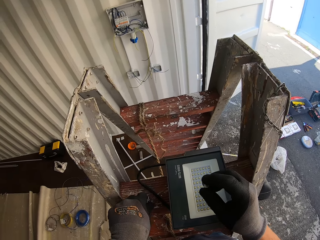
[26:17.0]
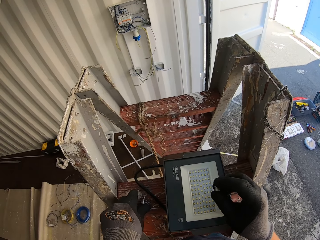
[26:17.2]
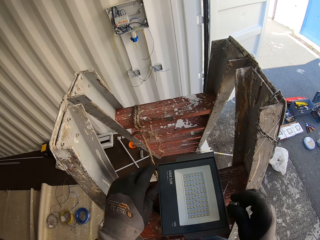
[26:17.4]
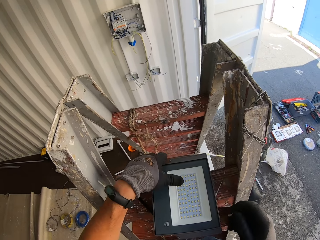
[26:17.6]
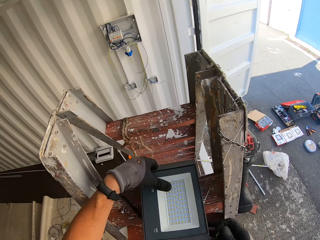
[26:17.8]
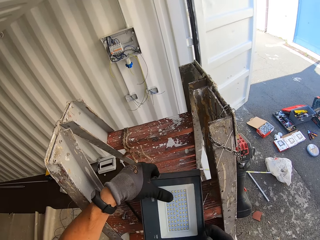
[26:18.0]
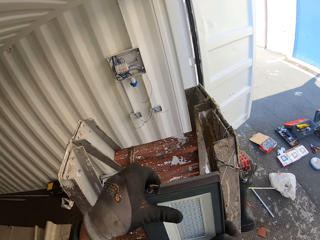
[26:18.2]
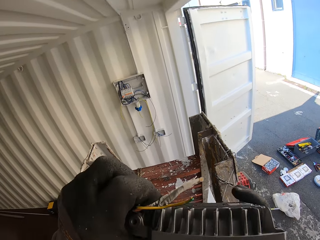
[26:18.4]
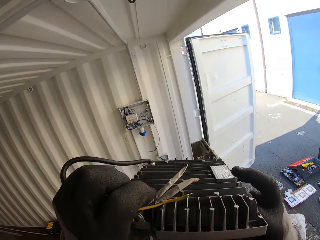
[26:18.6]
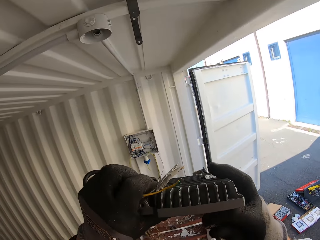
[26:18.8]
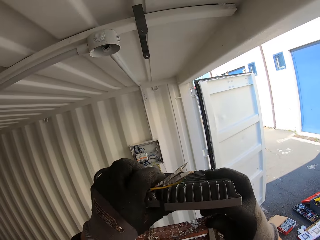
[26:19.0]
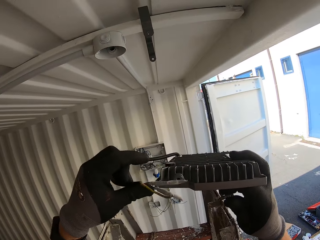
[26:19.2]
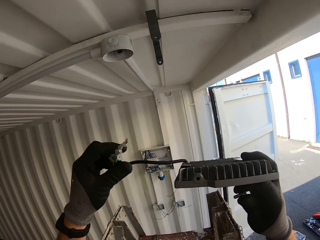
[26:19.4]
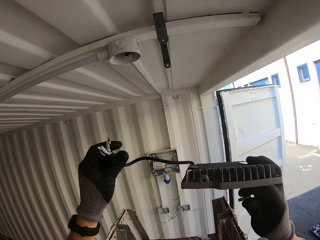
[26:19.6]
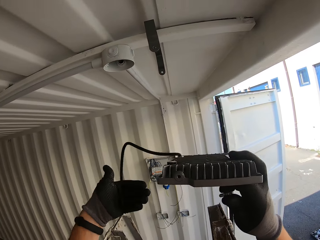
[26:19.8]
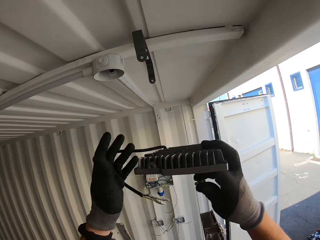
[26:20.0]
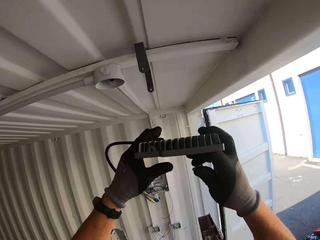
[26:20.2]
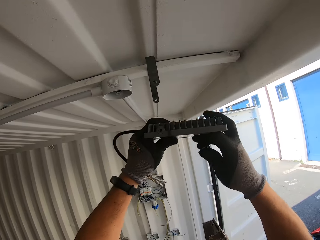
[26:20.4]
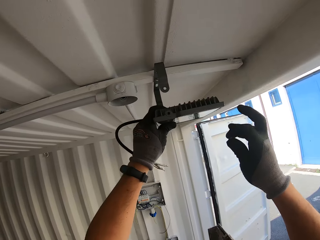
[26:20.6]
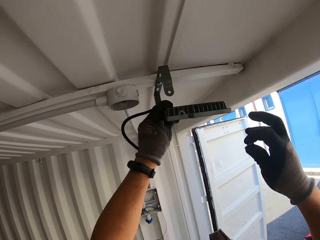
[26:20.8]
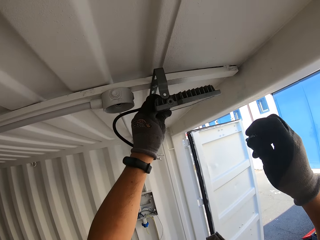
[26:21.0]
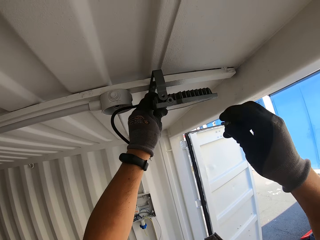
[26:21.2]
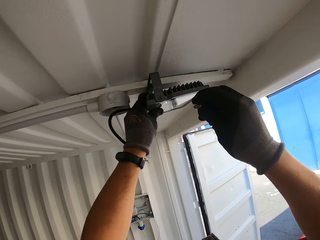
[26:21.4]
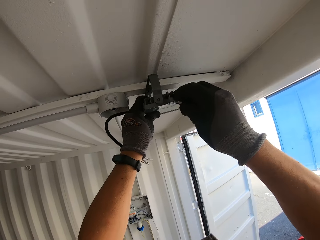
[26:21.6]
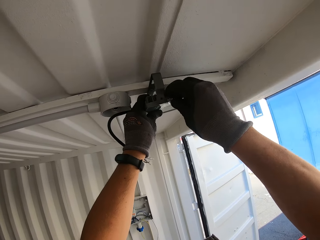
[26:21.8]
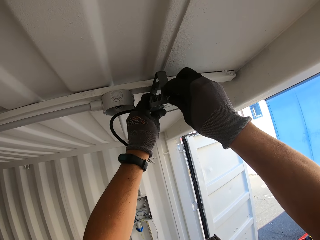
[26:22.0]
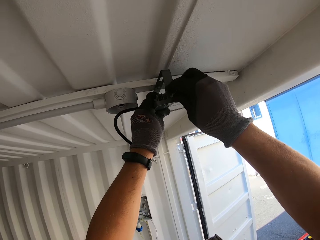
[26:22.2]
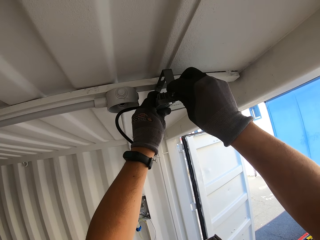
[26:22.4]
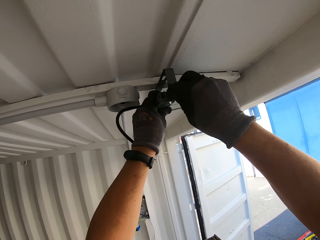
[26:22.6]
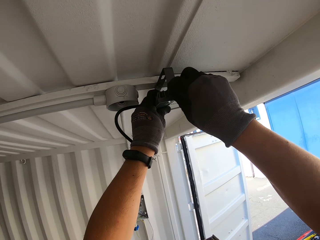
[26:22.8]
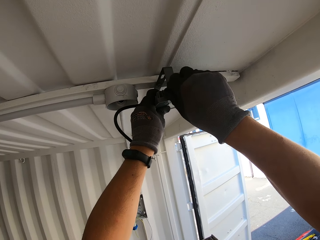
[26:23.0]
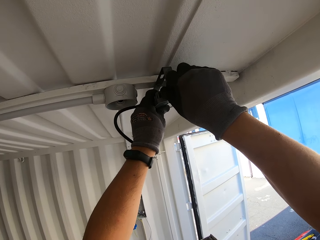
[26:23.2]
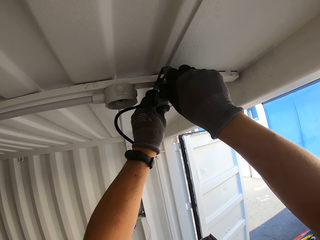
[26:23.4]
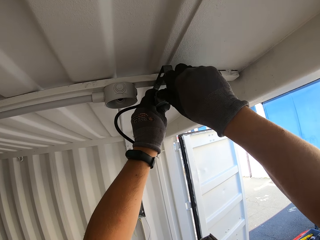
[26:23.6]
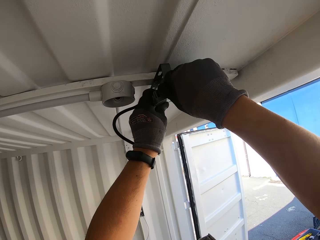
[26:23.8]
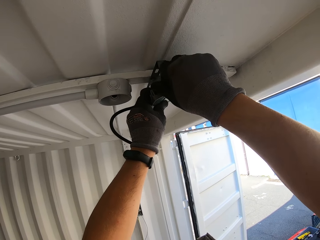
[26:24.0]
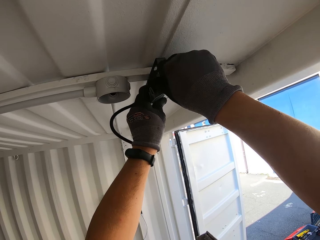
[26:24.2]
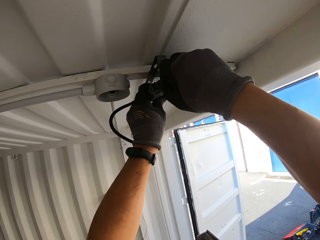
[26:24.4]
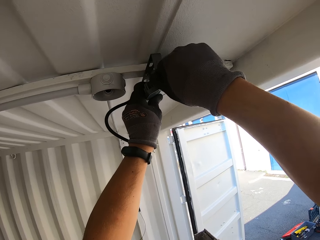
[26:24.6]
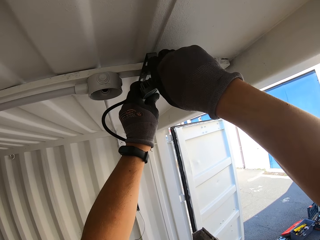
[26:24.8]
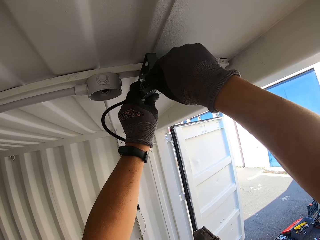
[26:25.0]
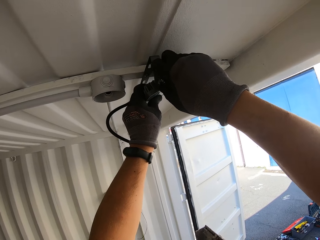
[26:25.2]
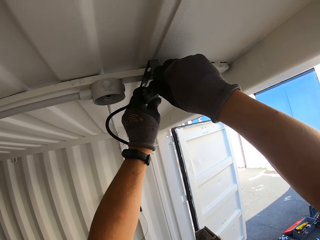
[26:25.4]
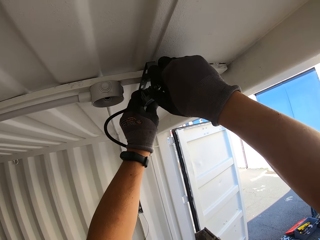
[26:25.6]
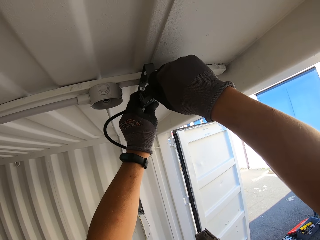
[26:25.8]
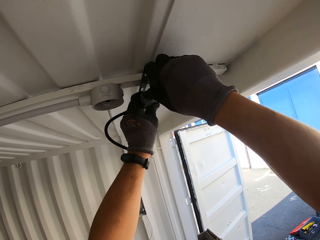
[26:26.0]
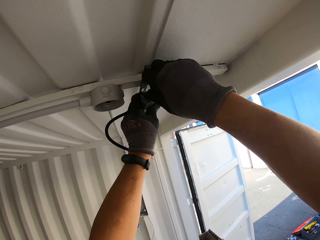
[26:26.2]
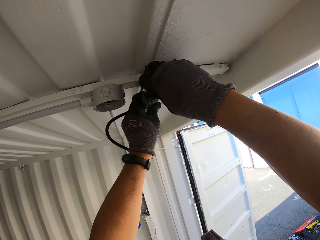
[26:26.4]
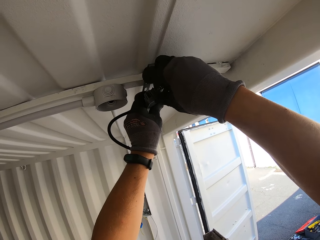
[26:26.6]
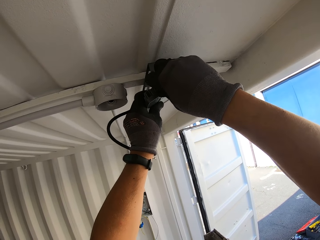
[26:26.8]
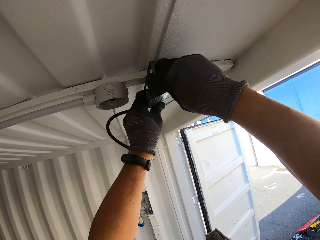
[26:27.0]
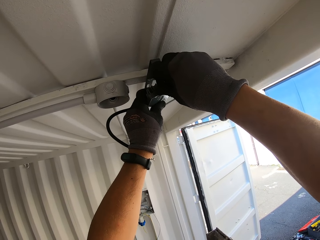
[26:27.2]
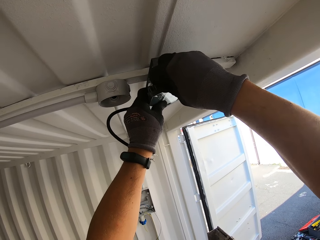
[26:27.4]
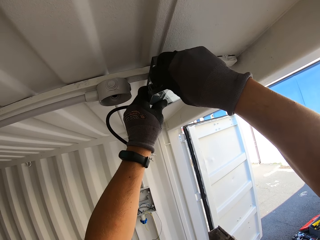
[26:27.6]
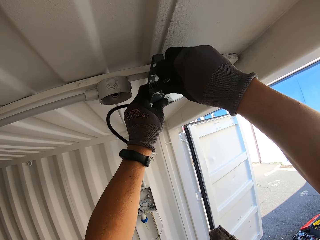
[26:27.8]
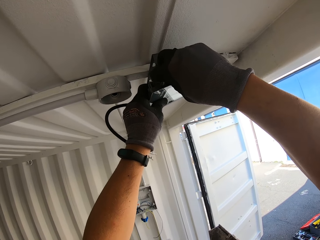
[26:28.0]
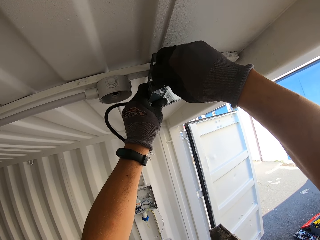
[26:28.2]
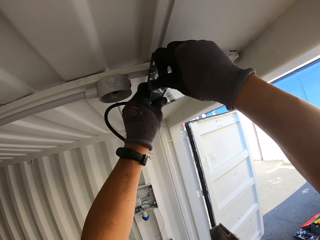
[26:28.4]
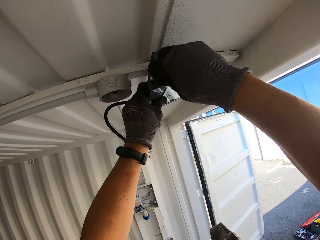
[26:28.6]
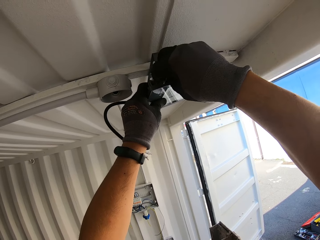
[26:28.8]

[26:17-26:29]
The camera wearer puts the screw on the ladder. They pick up the light bulb. They fix the light on the metal light holder. They screw in the LED light on the metal light holder. They insert the screw in the bulb light holder. They tighten the screw with hands.

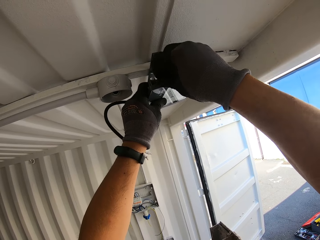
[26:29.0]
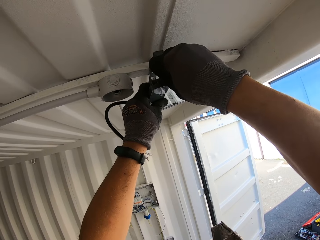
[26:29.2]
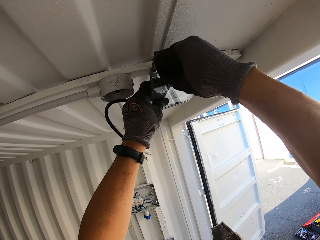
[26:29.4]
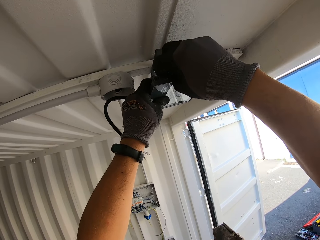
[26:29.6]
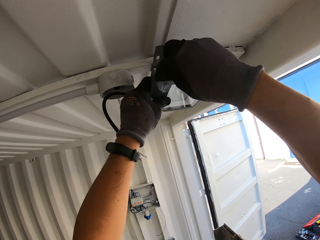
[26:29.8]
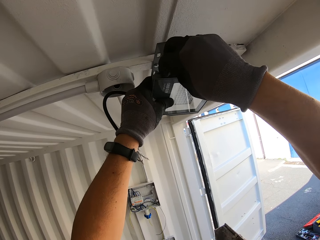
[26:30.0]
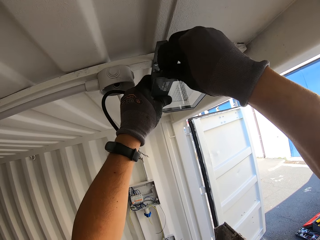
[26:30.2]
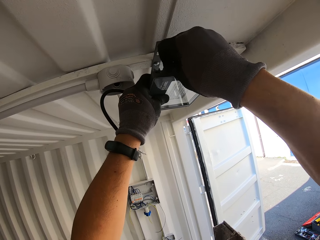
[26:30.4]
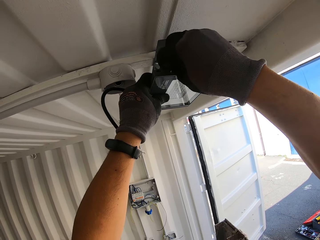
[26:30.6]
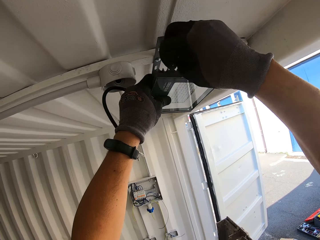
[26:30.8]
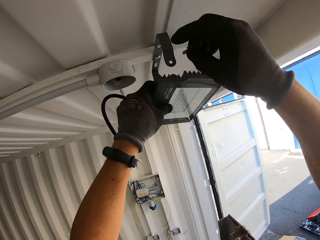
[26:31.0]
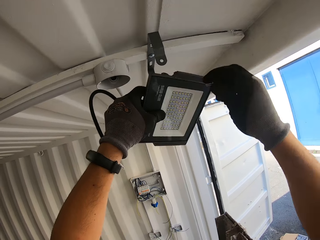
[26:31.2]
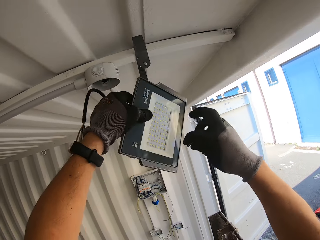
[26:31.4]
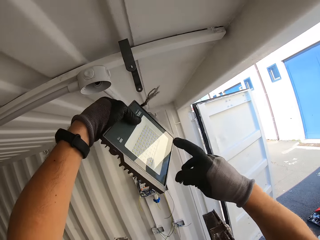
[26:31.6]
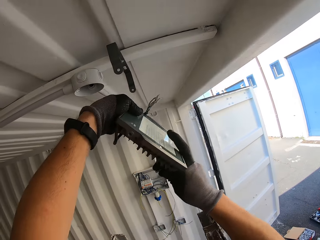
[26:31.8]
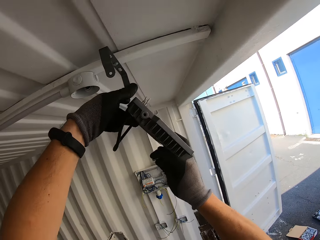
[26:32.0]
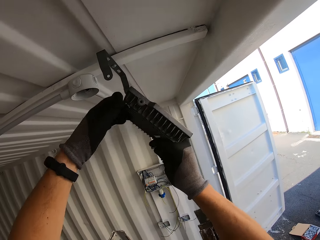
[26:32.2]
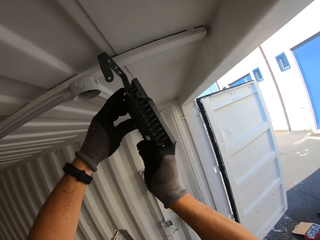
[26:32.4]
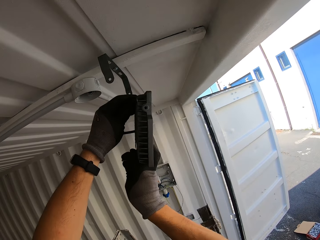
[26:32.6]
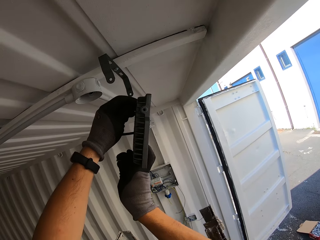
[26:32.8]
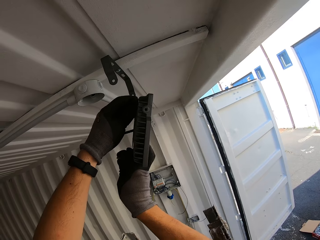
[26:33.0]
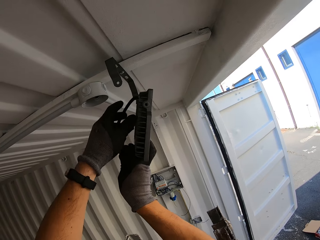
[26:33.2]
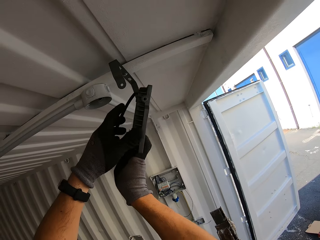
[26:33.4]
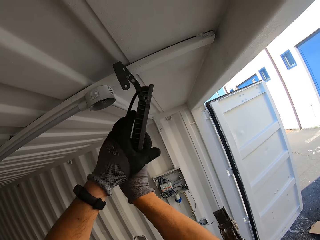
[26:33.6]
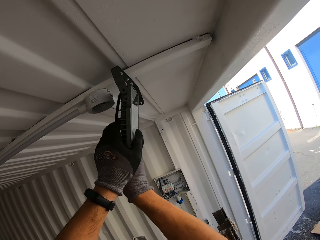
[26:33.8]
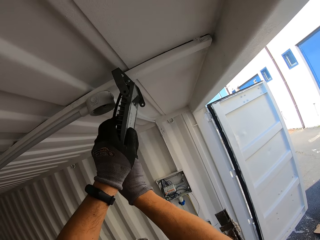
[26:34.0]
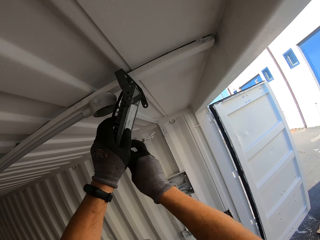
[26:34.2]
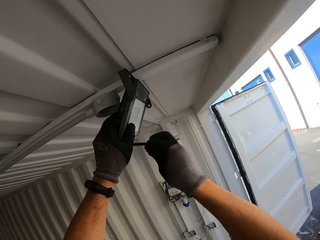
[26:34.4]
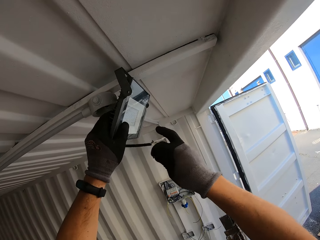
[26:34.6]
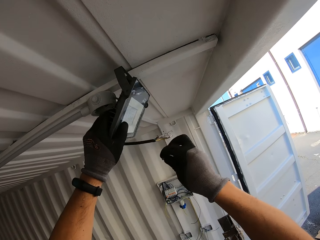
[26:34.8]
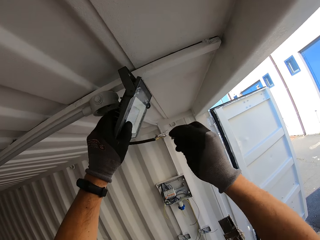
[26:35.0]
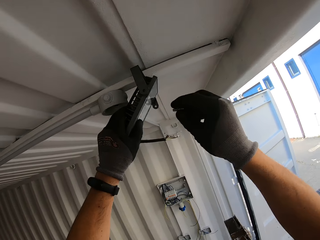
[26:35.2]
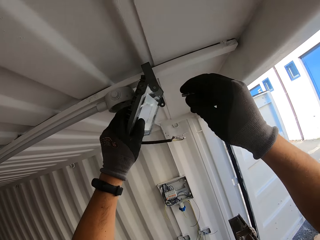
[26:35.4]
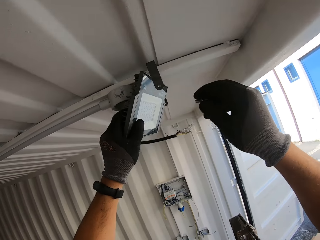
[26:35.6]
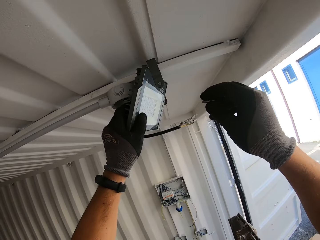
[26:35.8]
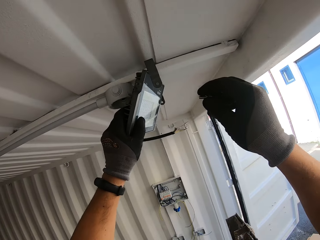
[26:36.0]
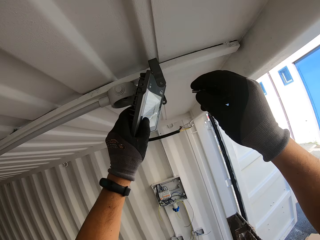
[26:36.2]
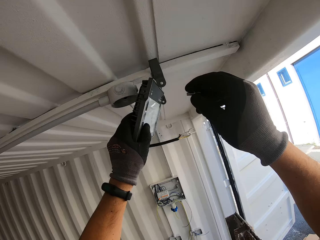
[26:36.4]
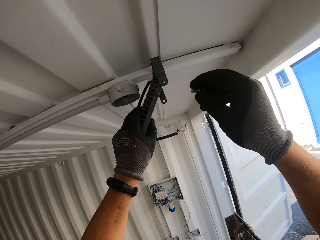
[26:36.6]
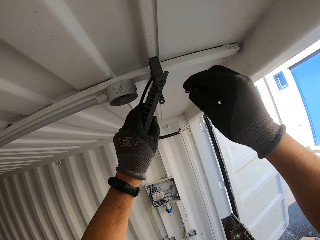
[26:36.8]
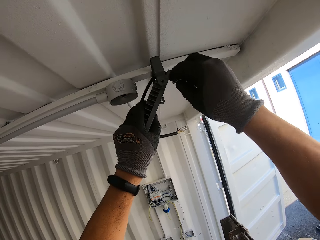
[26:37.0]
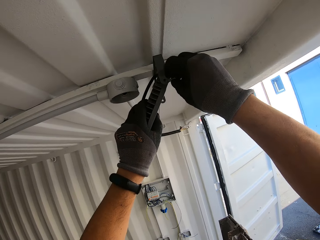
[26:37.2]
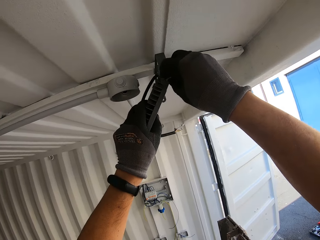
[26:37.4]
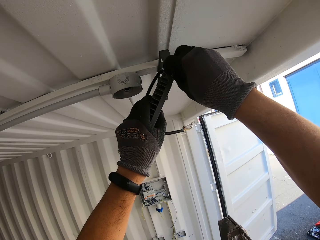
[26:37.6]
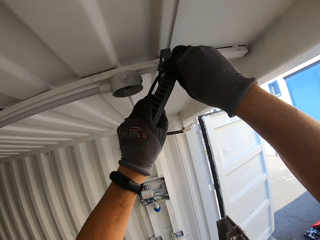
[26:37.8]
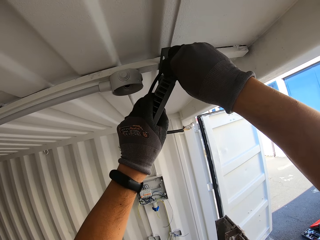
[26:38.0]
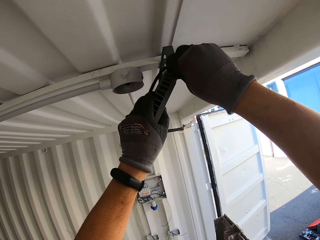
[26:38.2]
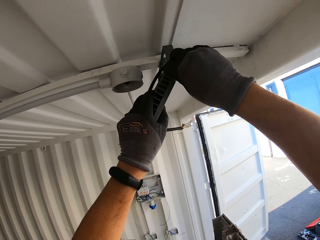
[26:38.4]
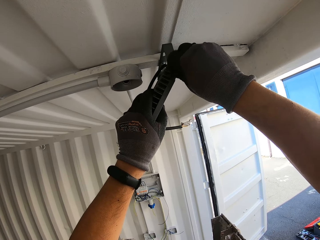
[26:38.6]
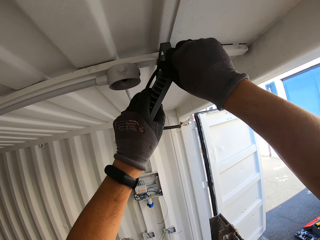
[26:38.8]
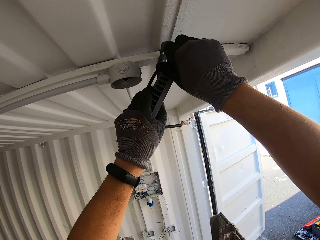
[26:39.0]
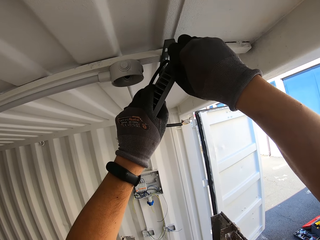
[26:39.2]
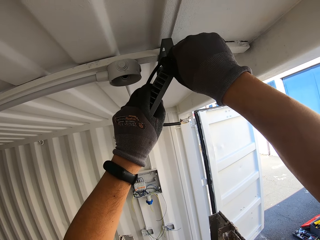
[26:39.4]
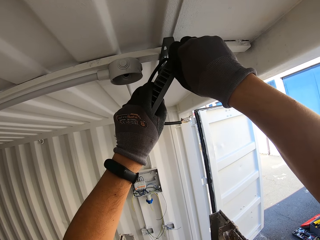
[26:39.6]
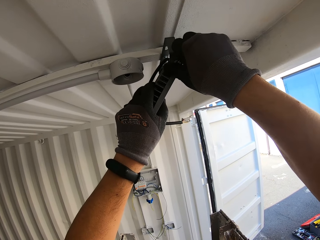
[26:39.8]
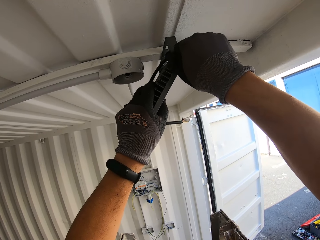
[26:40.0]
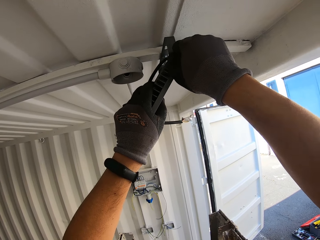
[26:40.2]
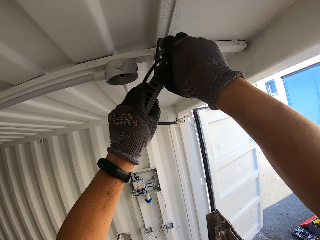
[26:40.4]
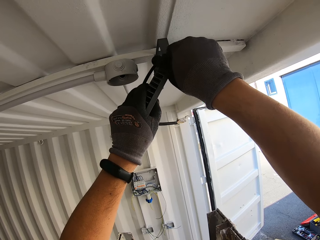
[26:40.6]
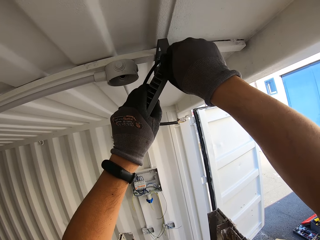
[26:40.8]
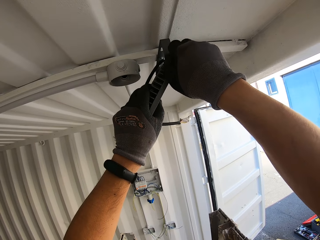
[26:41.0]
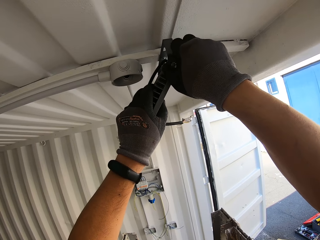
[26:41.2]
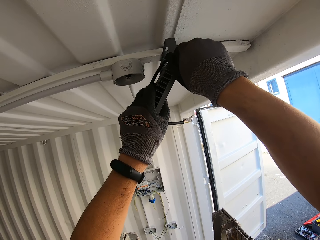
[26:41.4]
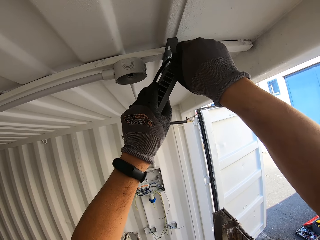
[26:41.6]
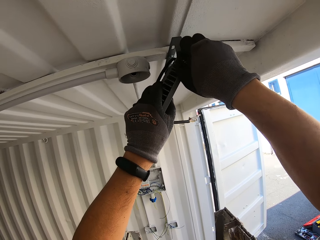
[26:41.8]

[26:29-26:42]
The camera wearer fixes the light on the metal light holder. They check the bulb light. They insert the screw in the bulb light holder. They screw in the LED light on the metal light holder. They tighten the screw with hands.
